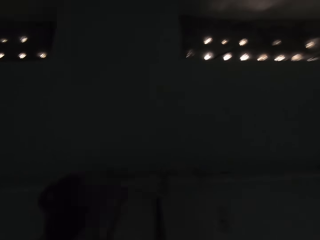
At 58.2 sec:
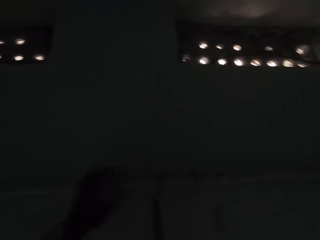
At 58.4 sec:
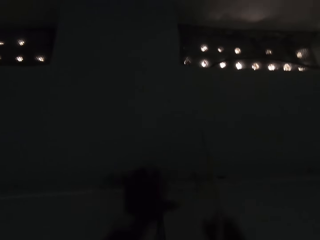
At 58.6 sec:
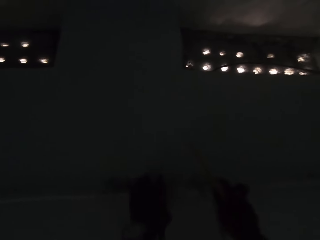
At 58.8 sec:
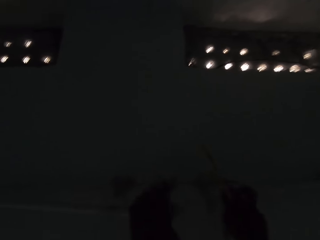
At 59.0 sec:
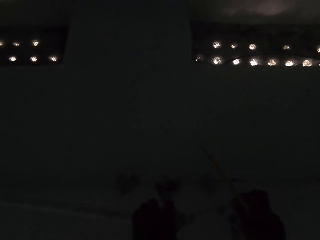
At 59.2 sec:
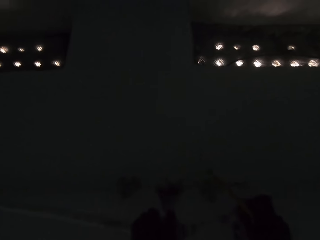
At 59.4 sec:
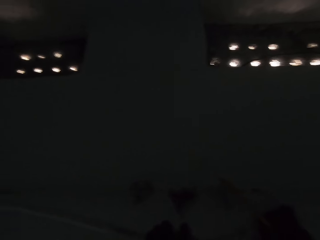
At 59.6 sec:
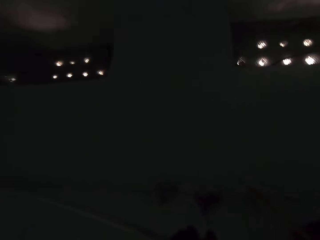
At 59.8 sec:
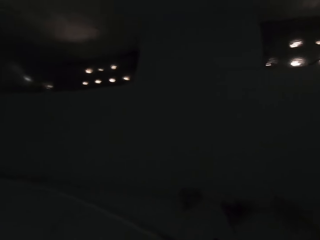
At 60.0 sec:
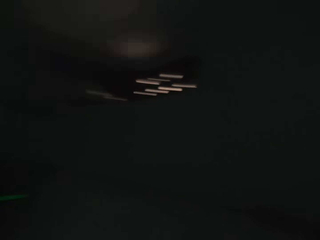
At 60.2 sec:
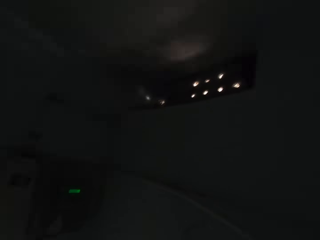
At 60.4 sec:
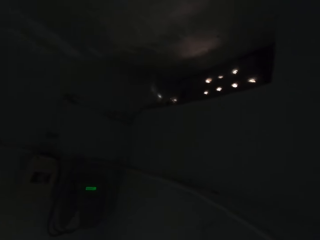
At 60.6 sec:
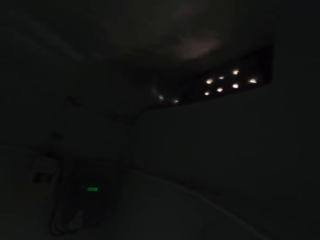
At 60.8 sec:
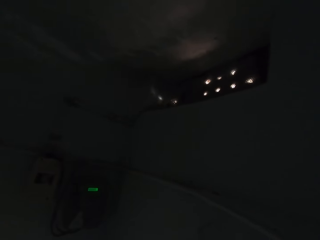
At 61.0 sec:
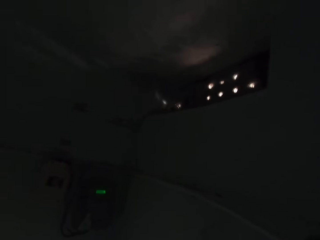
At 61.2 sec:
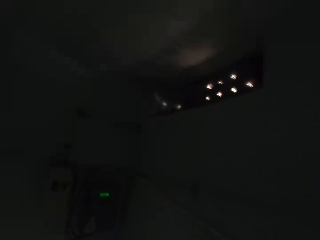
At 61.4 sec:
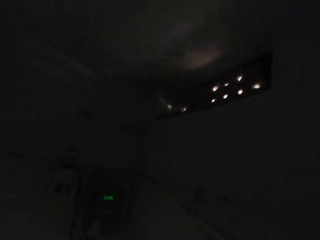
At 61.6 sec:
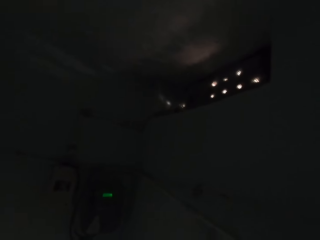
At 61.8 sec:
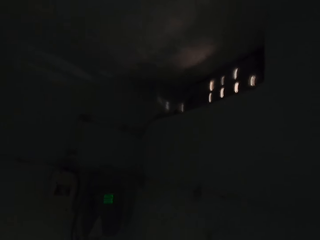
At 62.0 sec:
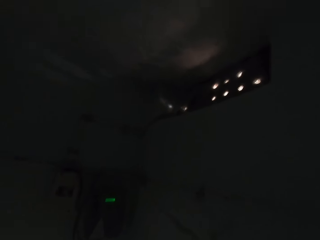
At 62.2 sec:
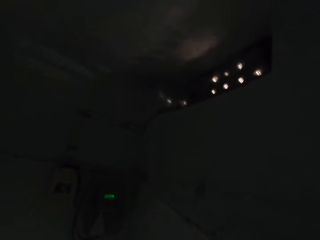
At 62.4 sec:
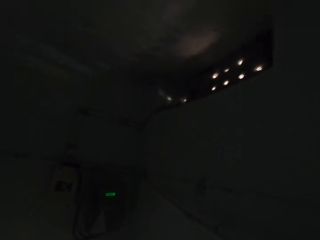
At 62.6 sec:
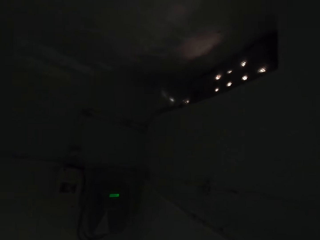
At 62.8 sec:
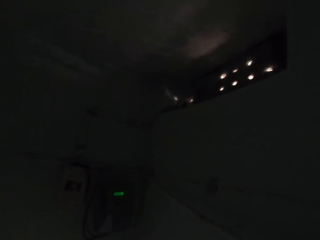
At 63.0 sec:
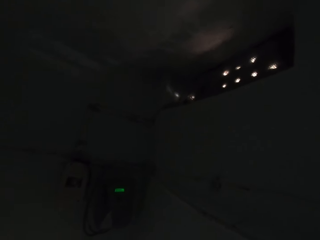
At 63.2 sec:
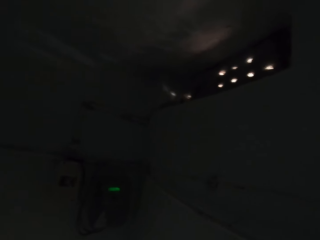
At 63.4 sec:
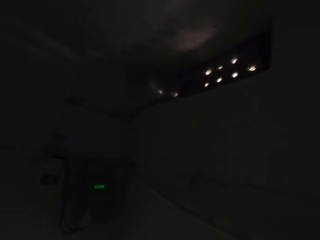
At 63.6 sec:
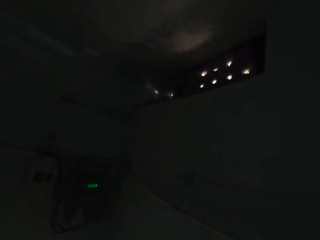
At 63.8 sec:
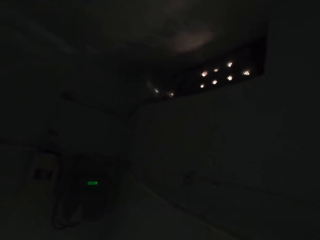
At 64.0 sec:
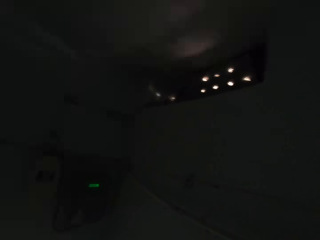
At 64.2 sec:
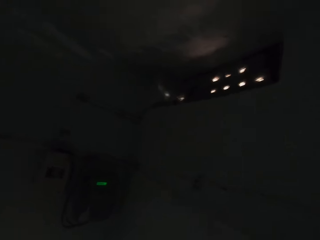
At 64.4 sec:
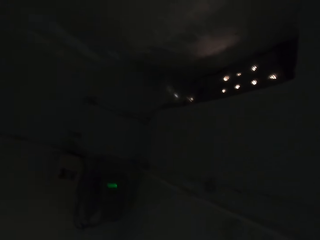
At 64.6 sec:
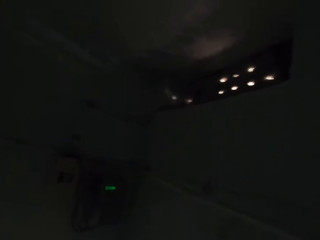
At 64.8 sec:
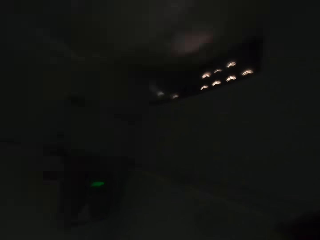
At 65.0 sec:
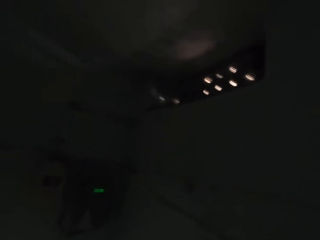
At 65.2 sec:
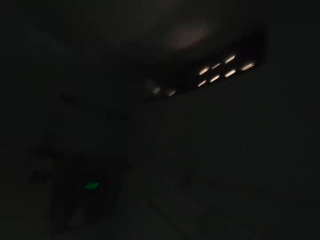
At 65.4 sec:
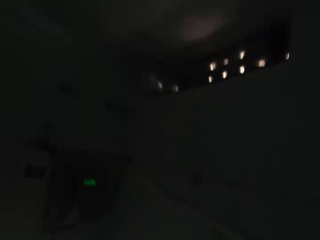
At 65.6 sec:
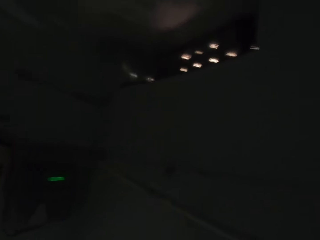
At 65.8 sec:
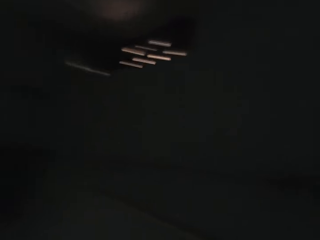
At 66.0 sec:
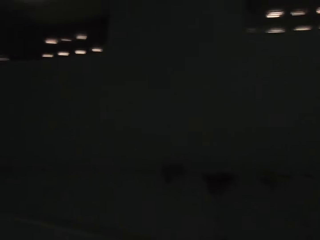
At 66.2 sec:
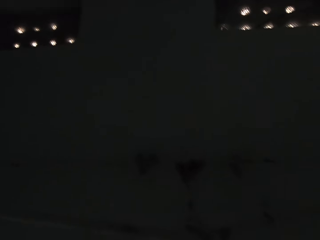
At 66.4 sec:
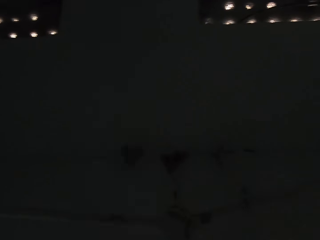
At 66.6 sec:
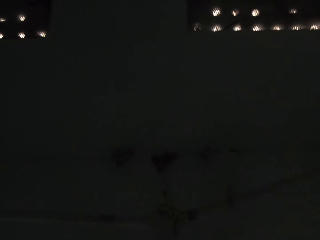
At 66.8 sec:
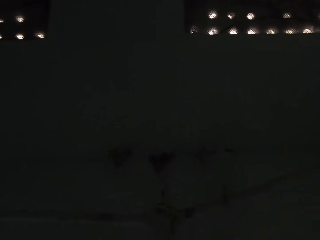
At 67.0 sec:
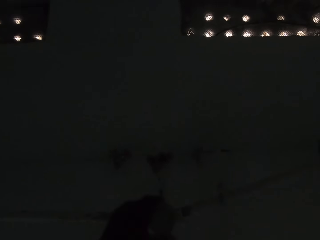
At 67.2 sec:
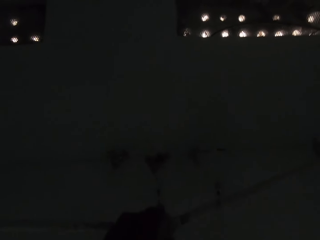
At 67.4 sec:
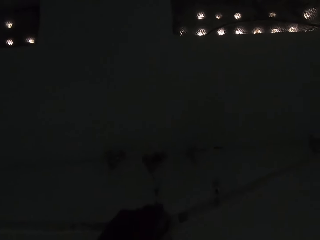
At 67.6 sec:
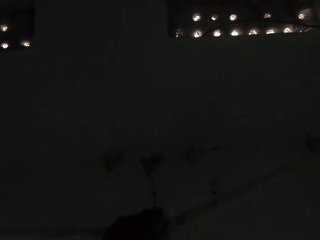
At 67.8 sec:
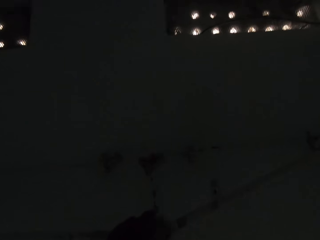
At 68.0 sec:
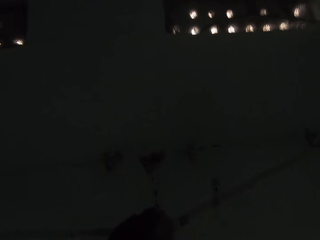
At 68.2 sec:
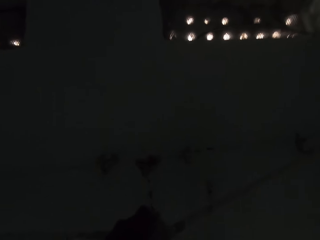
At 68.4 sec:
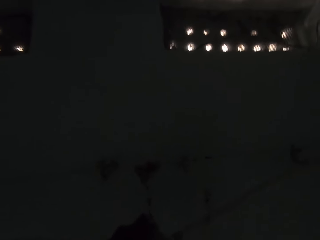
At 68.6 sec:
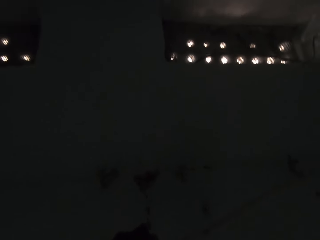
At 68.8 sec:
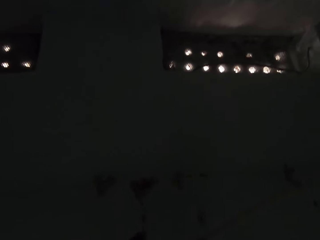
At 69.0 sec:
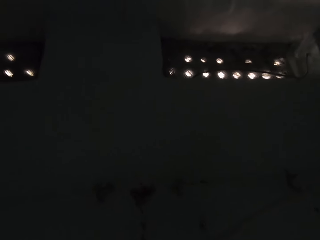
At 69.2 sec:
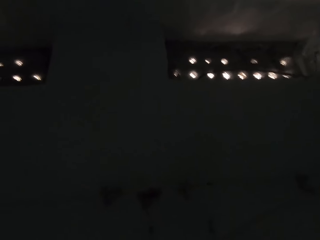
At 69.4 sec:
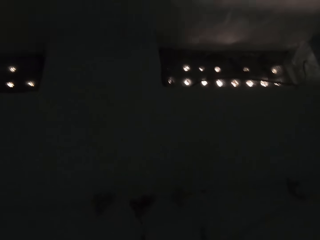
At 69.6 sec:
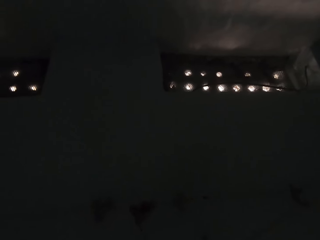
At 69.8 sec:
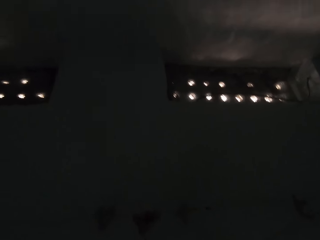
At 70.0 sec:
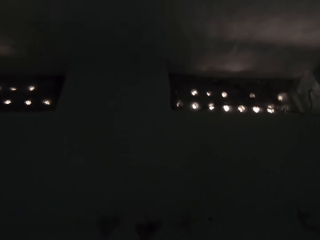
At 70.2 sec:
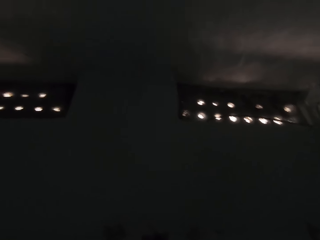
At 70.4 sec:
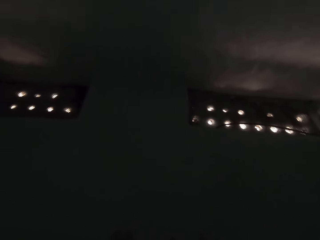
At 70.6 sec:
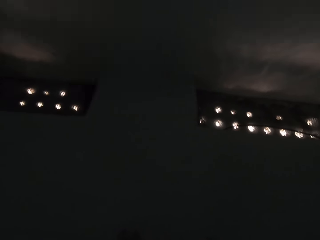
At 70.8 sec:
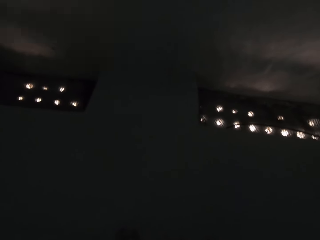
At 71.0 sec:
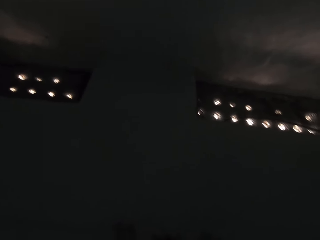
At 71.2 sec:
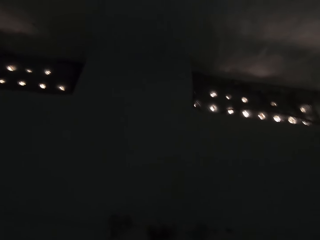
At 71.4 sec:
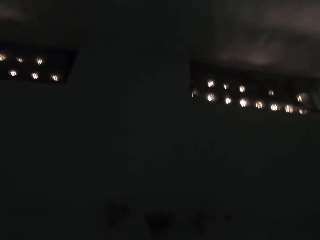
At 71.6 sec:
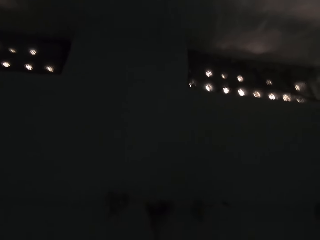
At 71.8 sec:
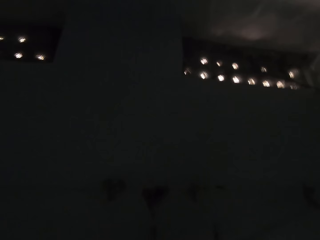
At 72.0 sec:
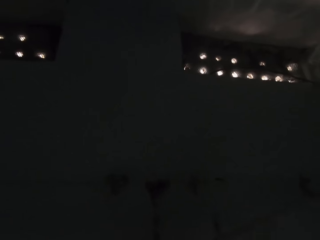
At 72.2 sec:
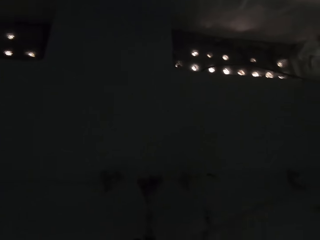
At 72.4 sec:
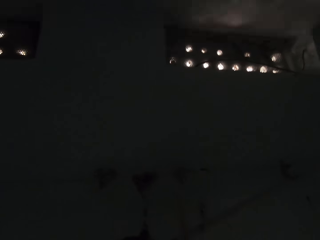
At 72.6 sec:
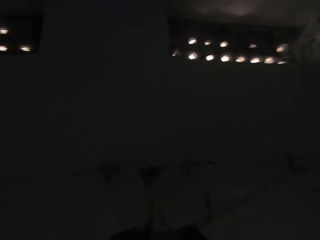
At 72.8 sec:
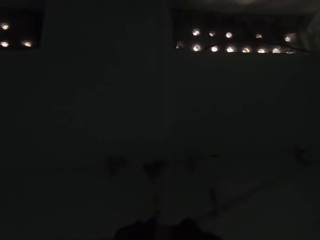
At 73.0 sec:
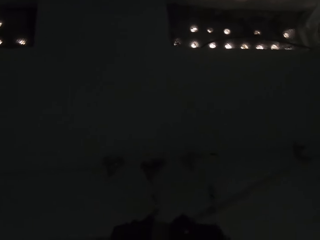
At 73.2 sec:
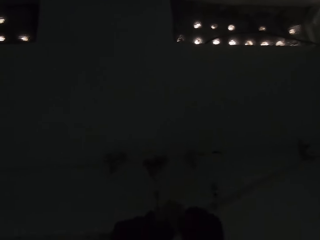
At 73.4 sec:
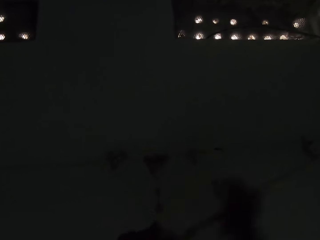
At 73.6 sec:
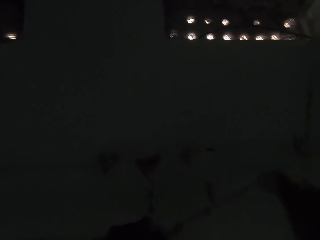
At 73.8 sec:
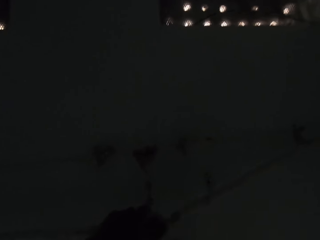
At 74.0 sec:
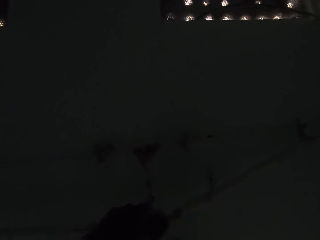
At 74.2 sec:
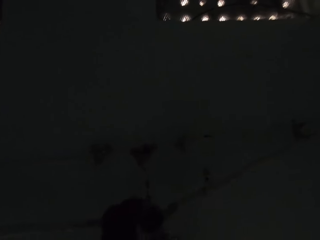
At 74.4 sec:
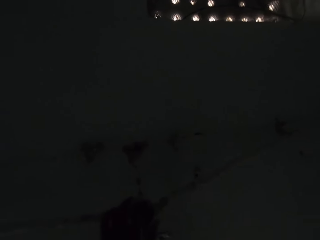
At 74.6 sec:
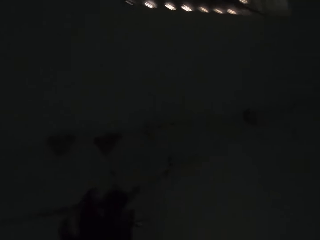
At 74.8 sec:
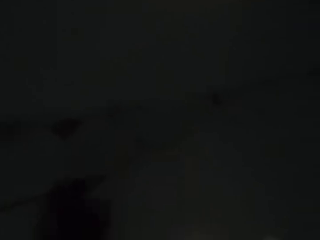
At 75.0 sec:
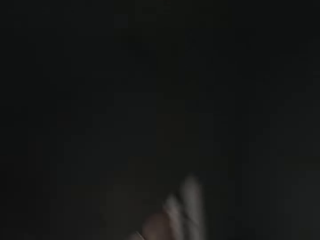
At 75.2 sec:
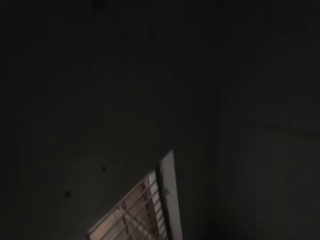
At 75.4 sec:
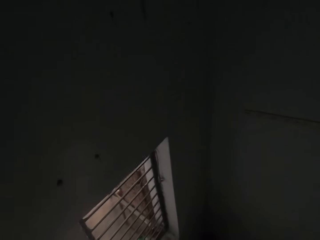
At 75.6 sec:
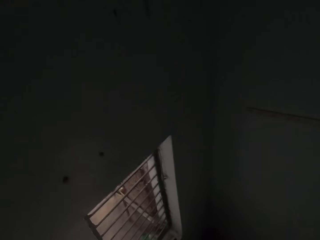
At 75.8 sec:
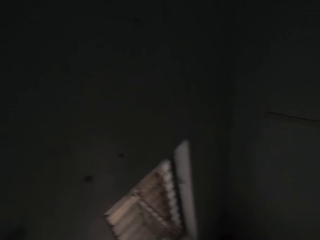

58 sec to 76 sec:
The camera wearer pulls a pipe with both hands. They stare around. They look around. They cut a rope with a knife.

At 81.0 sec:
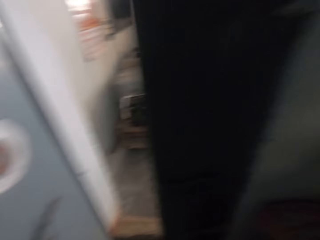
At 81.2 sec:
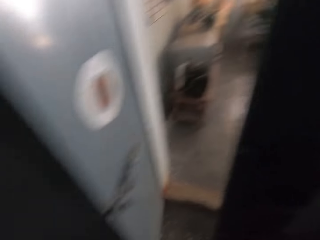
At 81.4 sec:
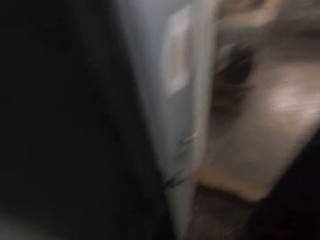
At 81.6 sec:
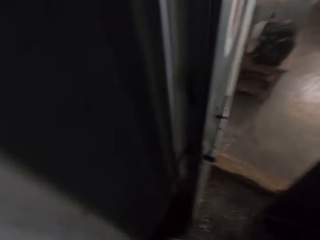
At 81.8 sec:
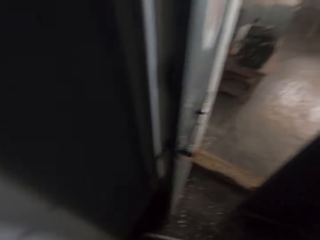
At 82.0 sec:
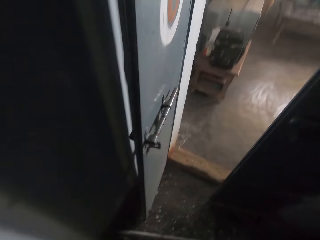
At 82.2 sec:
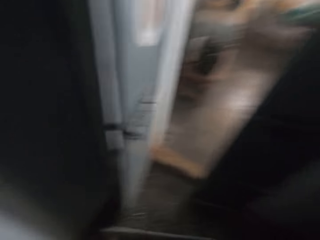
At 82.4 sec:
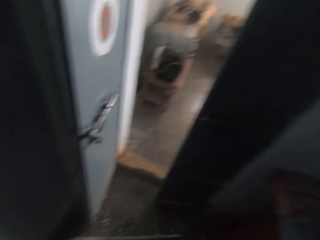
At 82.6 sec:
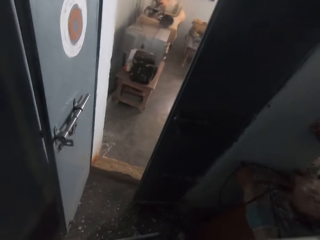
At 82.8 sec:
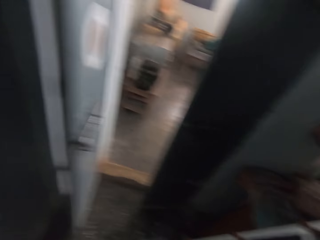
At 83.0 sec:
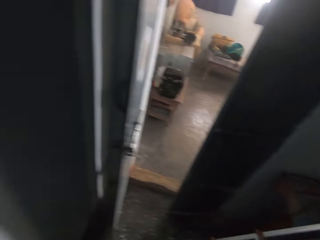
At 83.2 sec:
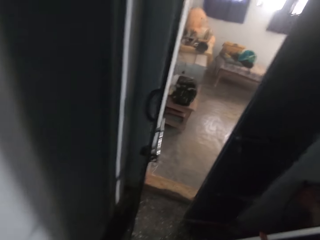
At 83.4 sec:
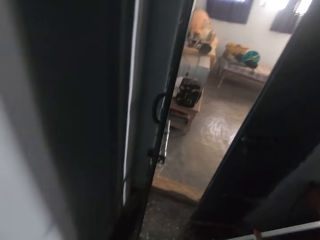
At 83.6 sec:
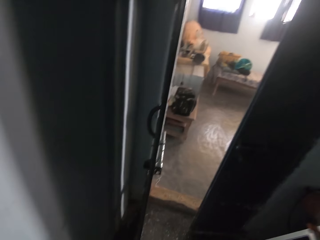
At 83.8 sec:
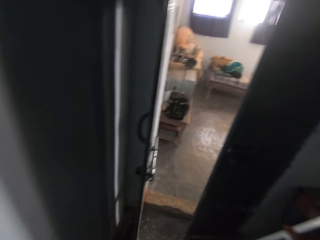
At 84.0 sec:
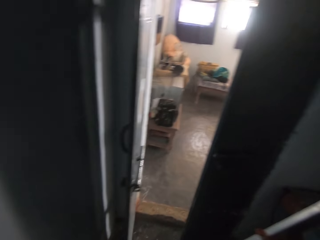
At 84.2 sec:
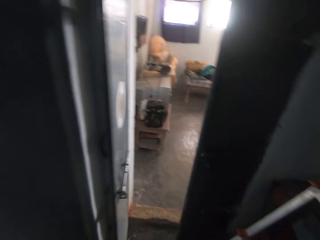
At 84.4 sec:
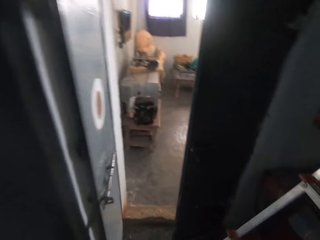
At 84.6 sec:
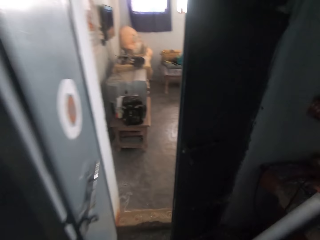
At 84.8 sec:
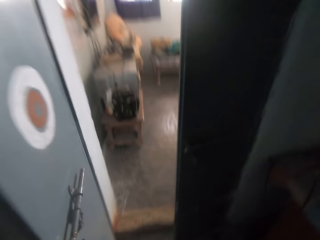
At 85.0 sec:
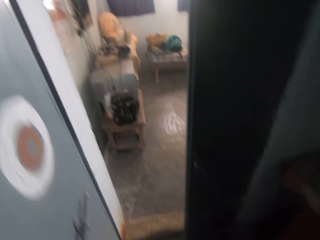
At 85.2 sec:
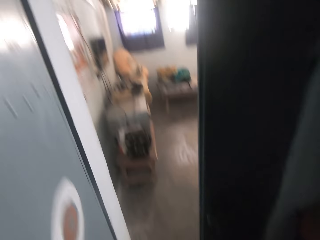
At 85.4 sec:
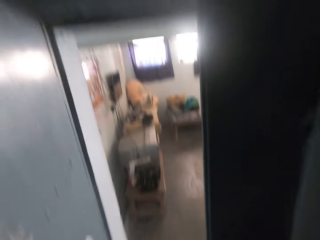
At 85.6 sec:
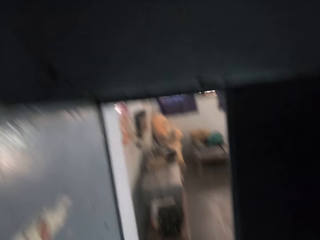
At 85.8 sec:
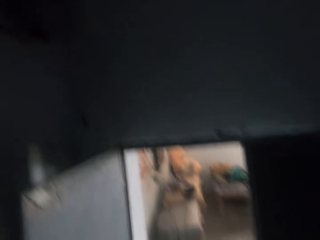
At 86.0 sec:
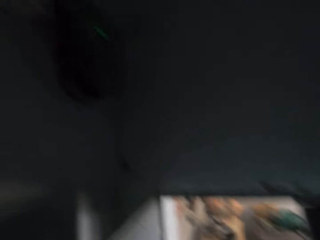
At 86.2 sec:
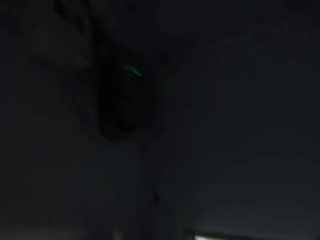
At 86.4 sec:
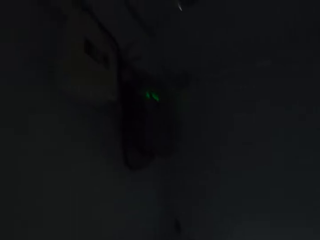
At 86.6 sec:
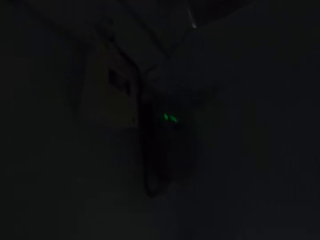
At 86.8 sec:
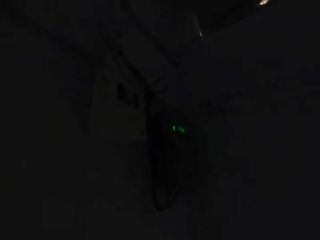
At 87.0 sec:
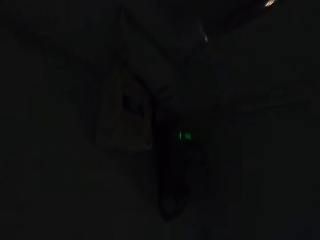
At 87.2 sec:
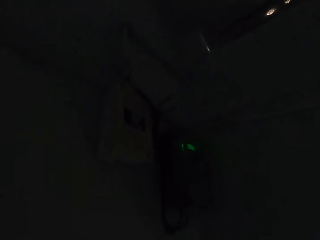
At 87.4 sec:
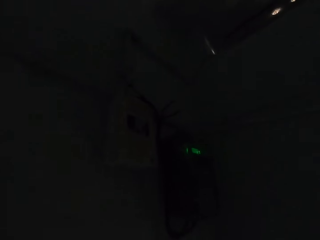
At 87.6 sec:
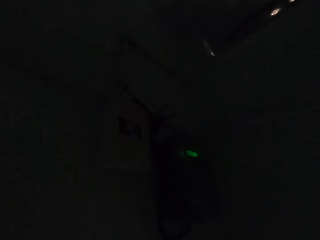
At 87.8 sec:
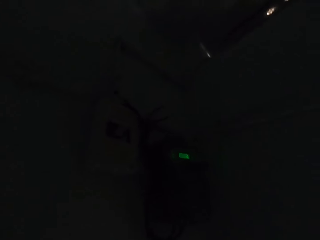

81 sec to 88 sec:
The camera wearer stares around. They pull a ladder. They climb the ladder.
